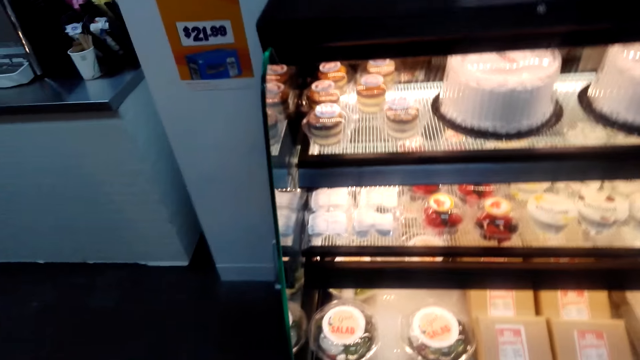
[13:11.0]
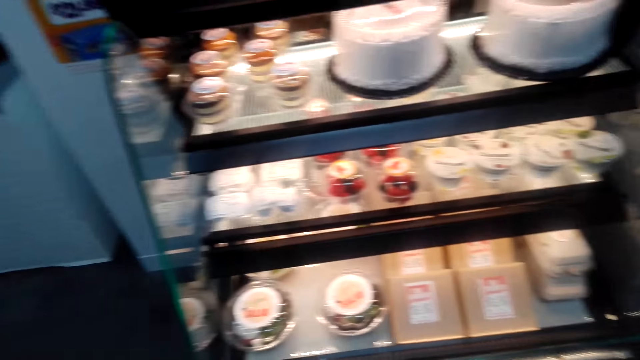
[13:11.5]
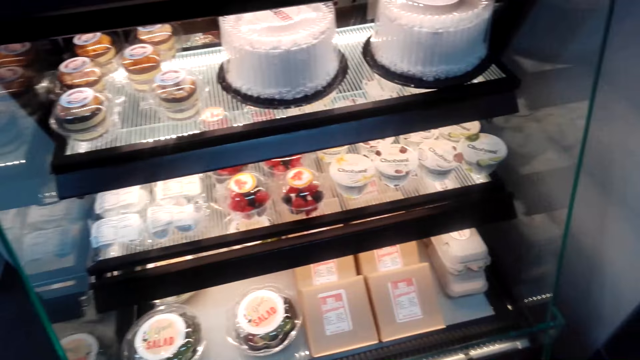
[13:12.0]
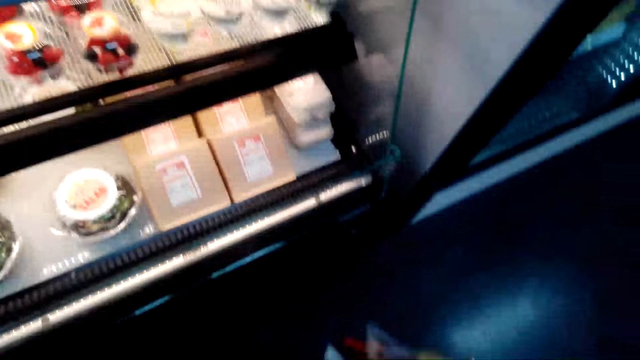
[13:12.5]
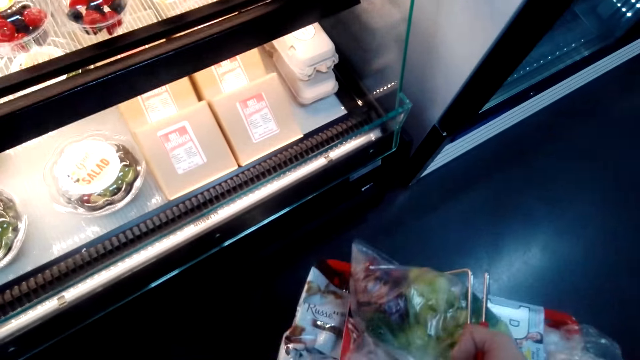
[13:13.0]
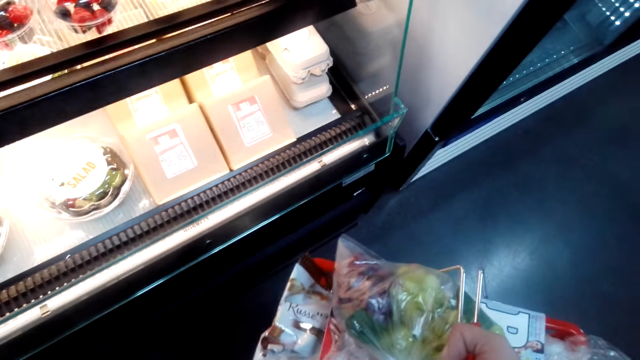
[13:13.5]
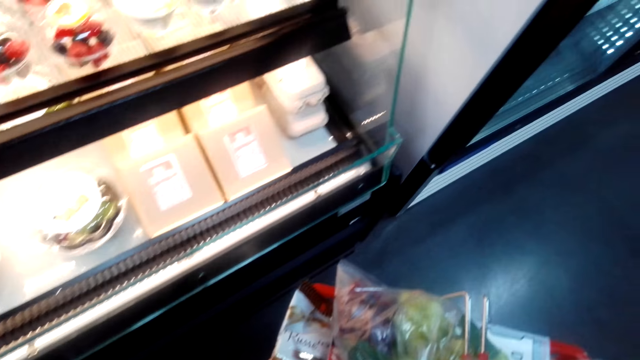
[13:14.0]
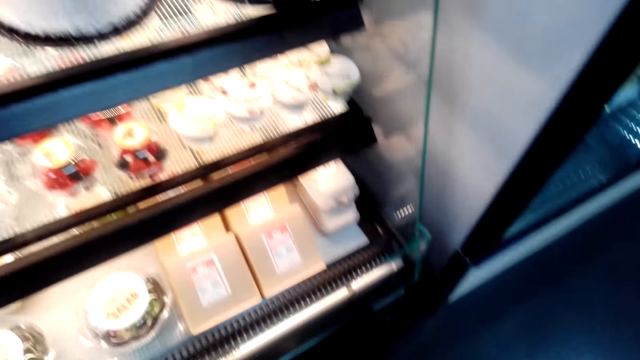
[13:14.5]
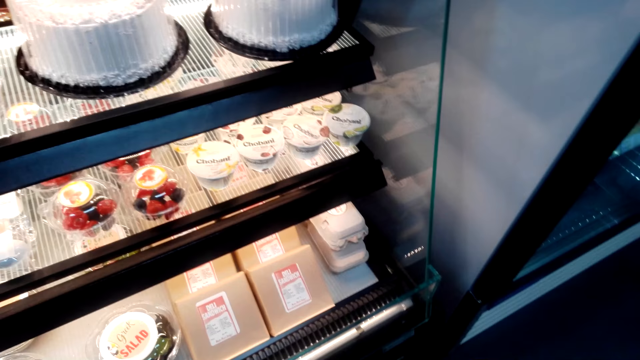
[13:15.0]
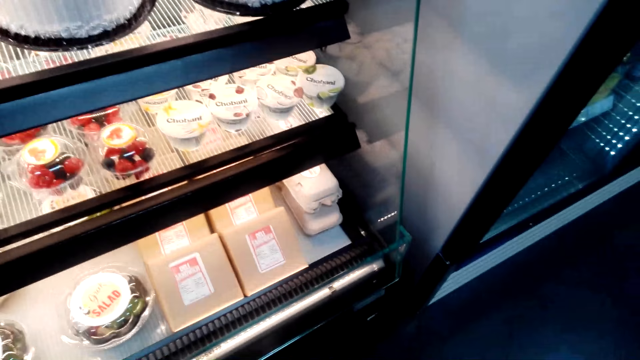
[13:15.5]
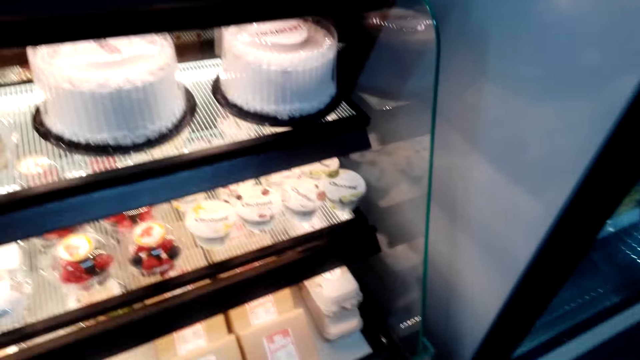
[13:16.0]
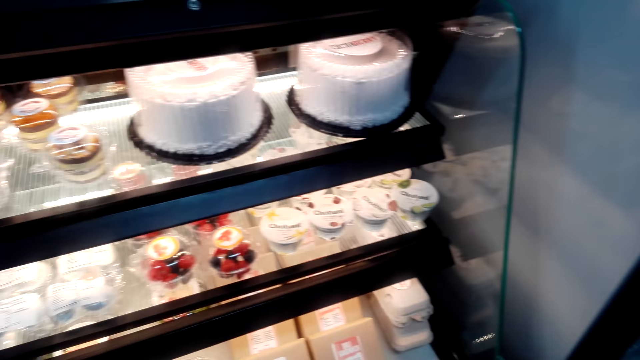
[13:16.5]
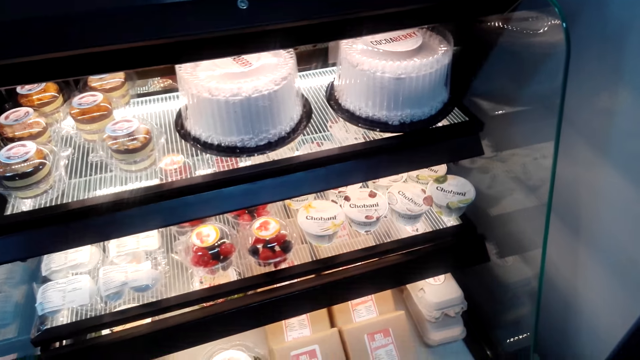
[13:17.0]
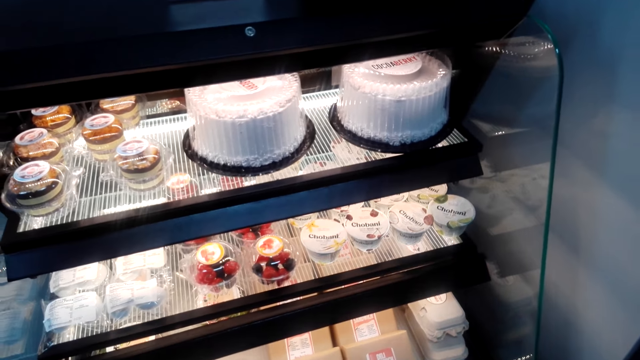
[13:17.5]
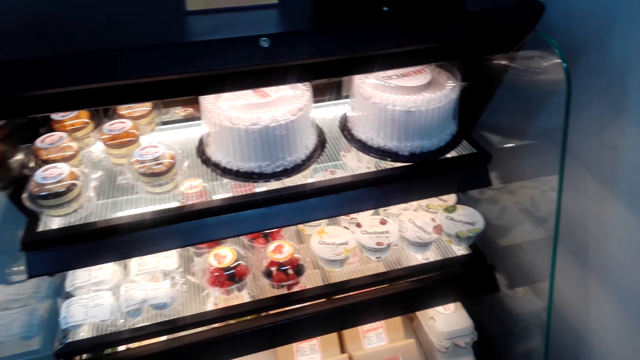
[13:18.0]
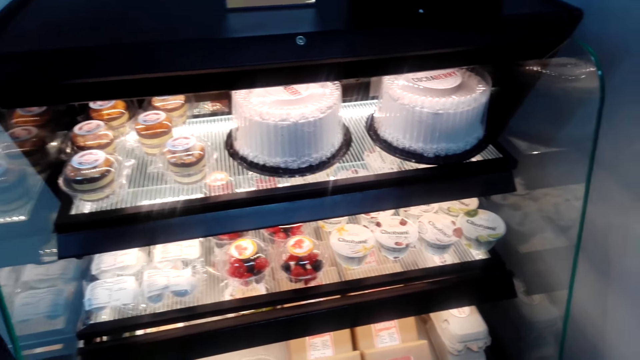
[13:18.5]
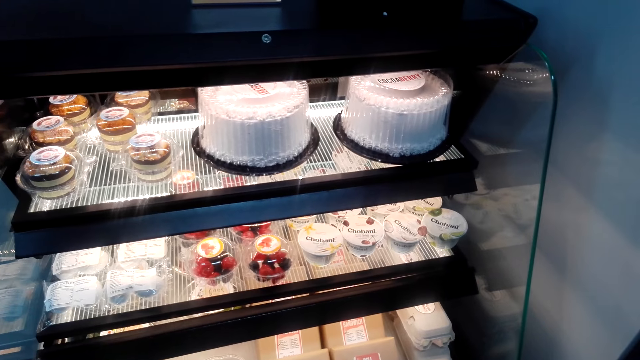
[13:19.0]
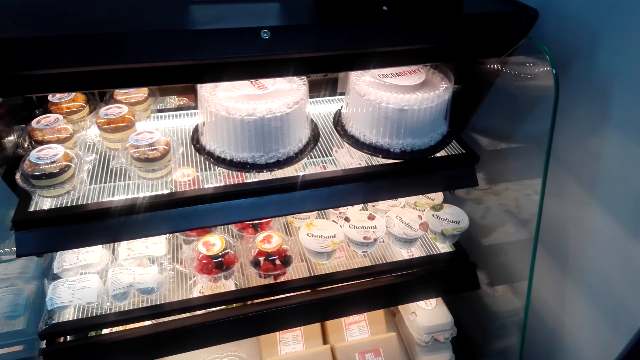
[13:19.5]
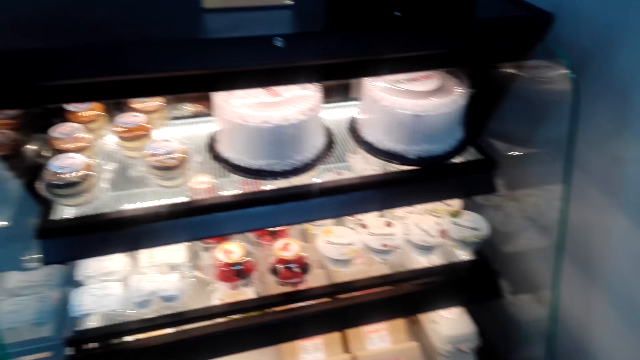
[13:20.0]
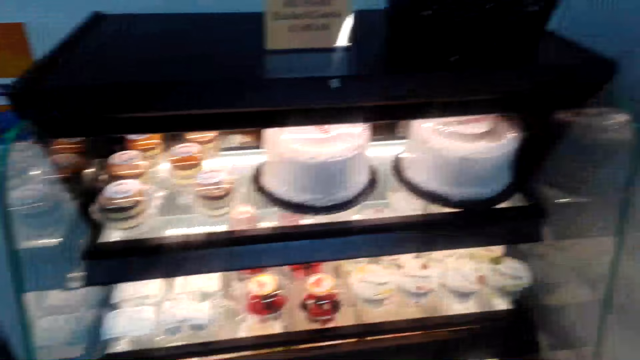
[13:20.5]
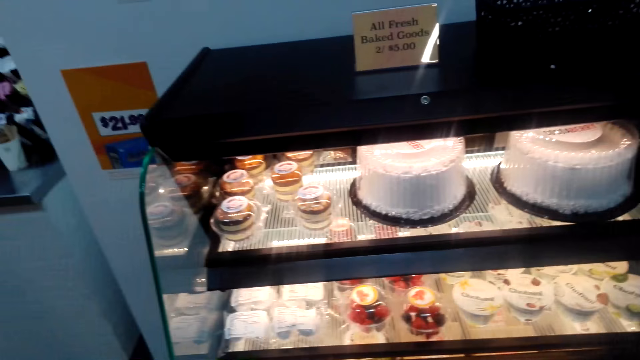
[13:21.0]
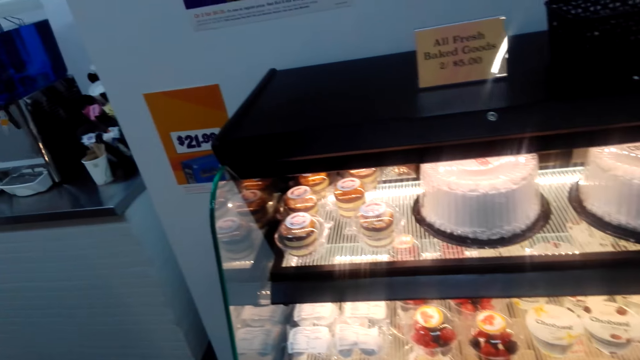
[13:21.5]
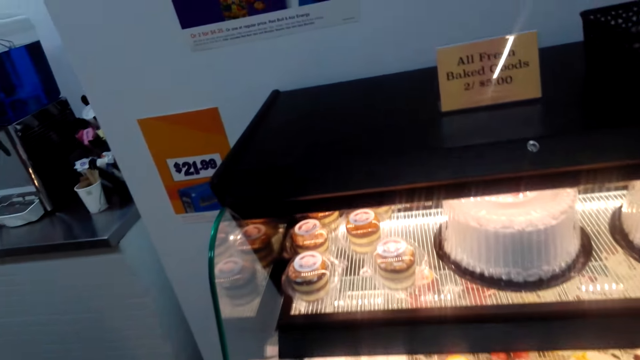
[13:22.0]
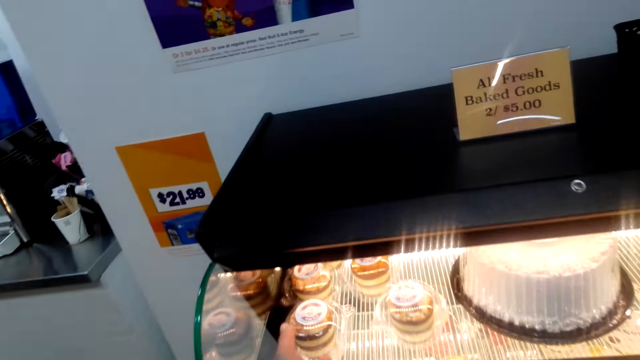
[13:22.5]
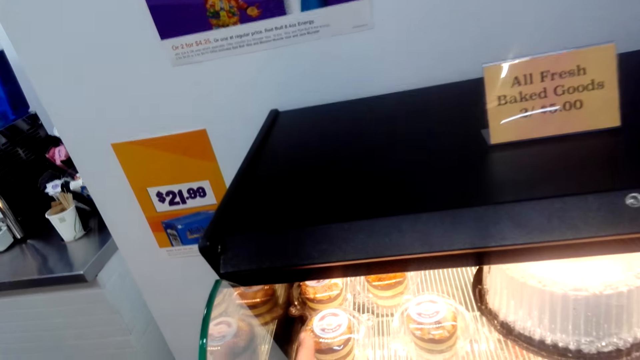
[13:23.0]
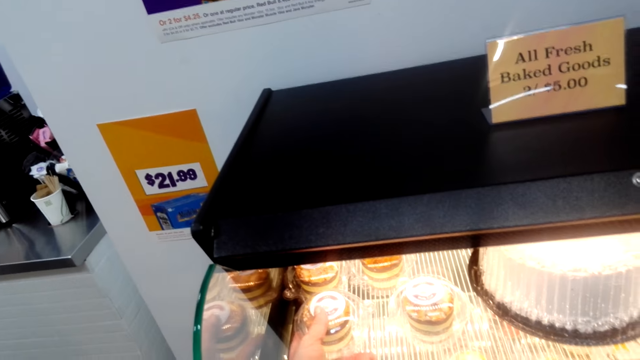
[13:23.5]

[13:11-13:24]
The camera wearer takes a cake.

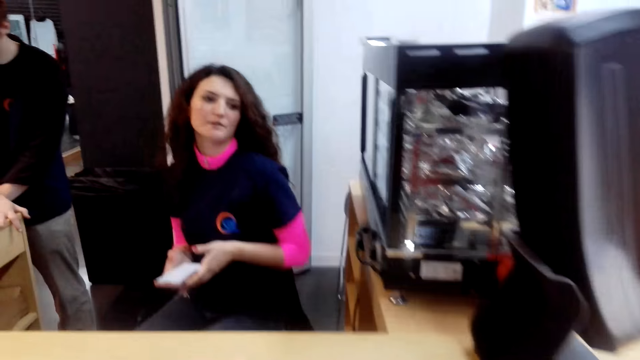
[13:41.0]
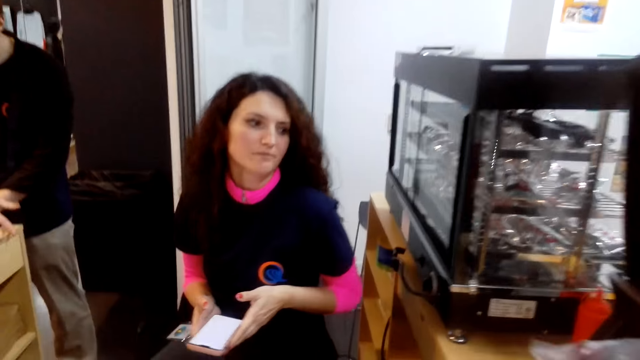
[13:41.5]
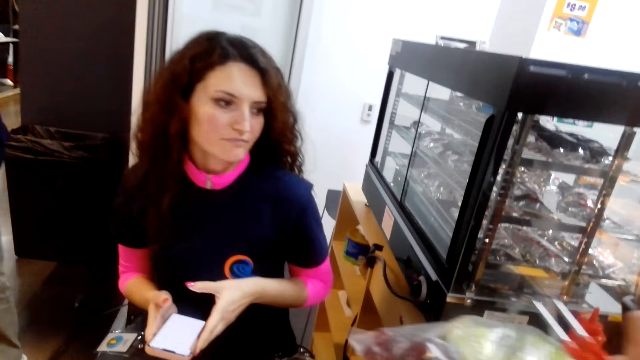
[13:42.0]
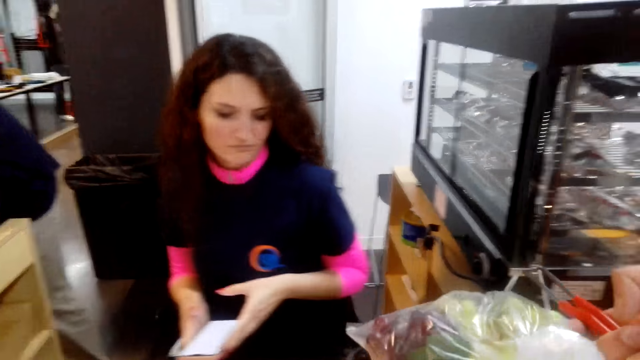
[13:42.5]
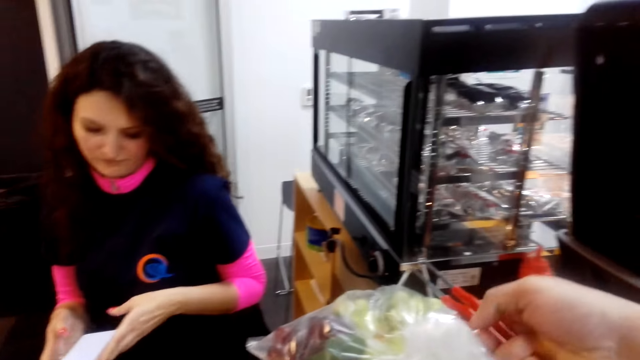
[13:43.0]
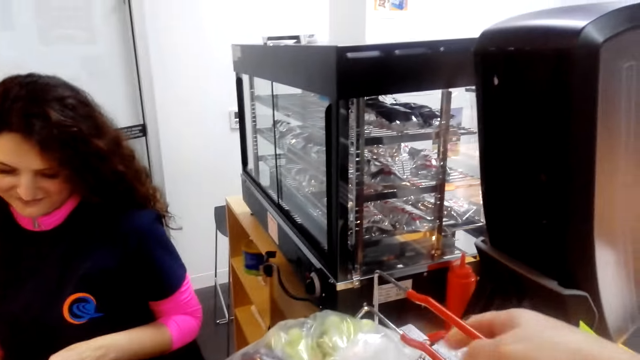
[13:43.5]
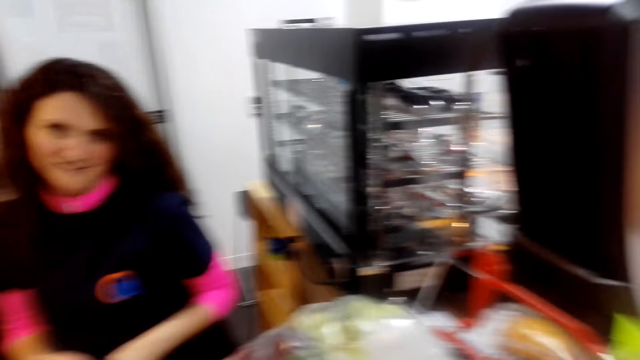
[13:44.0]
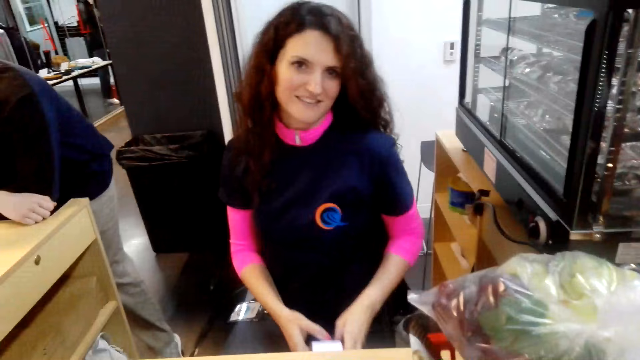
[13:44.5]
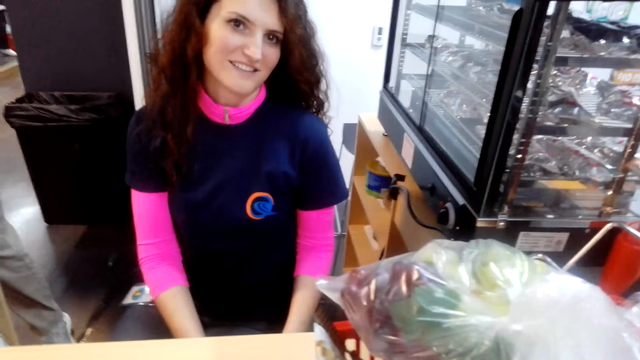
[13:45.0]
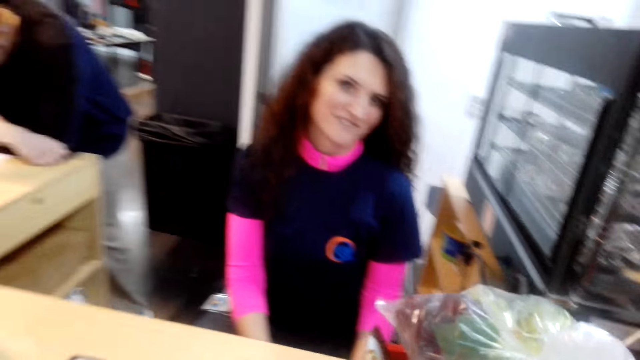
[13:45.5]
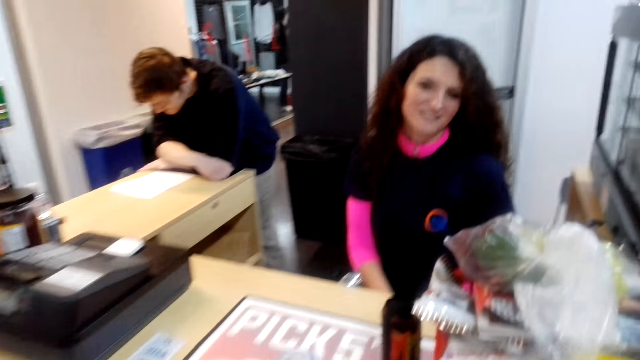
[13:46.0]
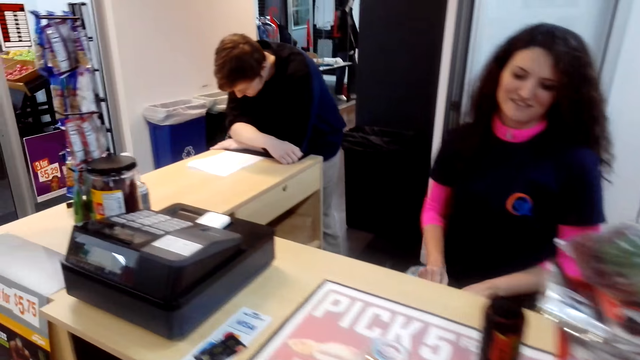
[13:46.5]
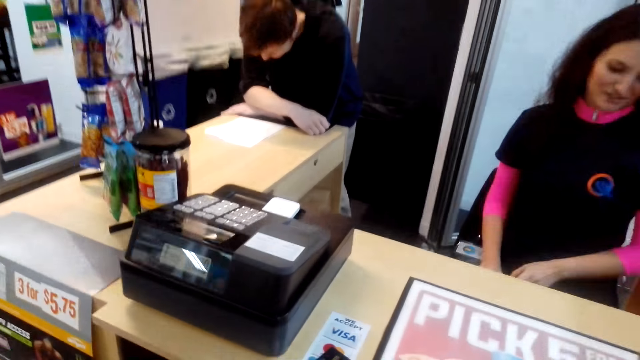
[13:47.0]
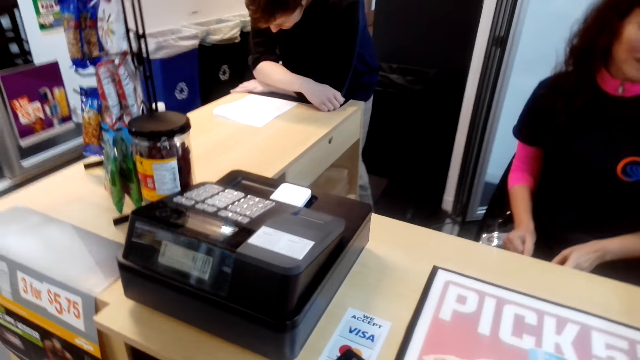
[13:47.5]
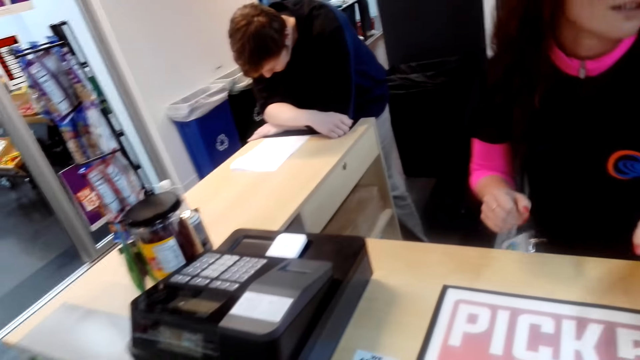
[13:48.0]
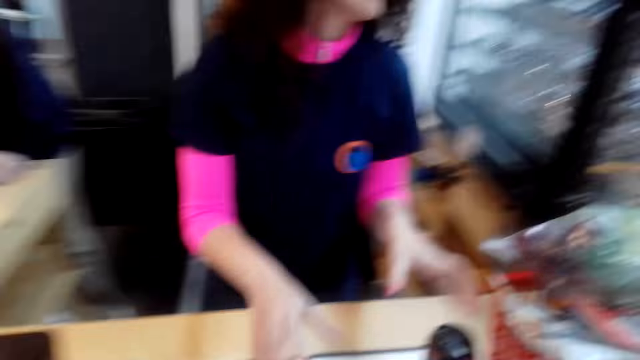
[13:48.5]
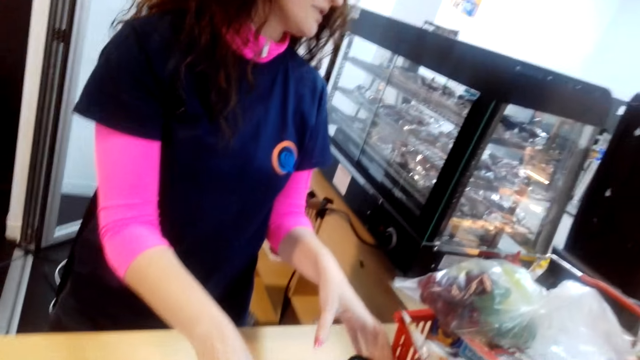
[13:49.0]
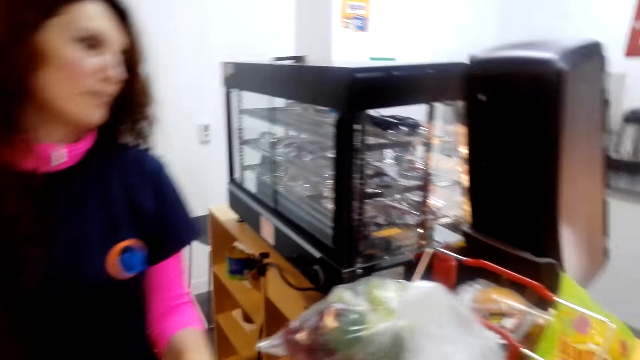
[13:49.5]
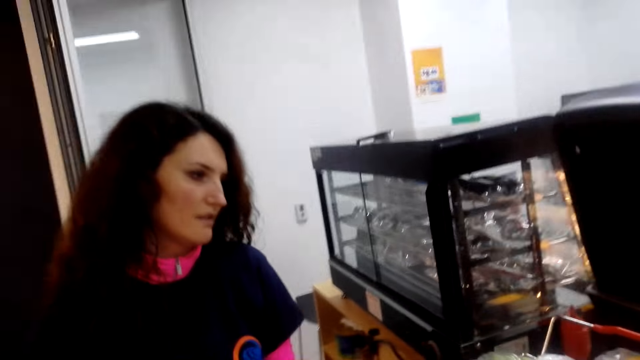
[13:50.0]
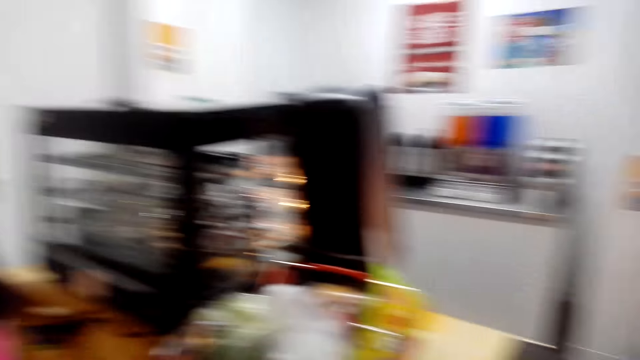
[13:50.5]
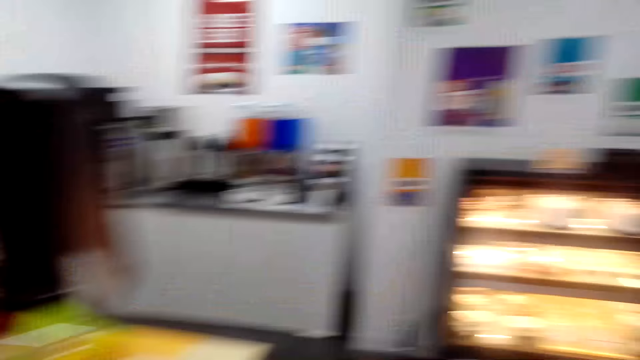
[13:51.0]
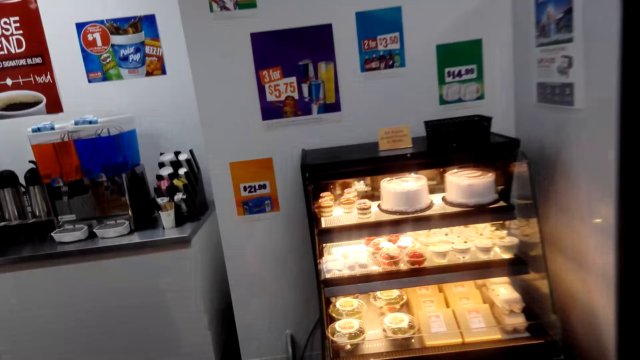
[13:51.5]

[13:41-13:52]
The camera wearer puts the shopping basket on the counter. Someone talks.
